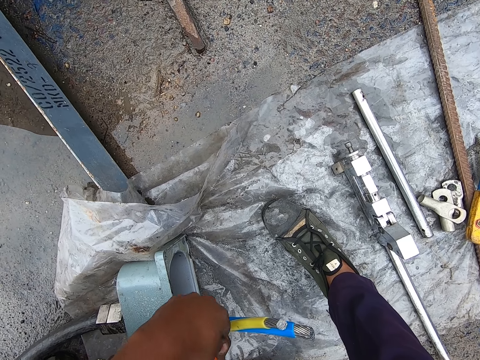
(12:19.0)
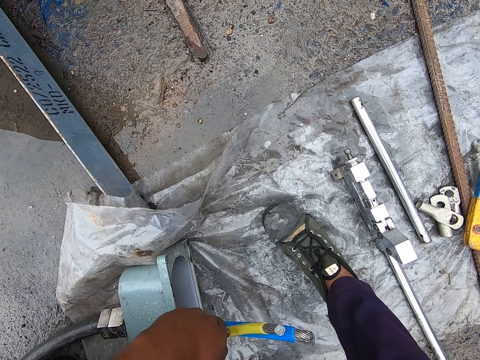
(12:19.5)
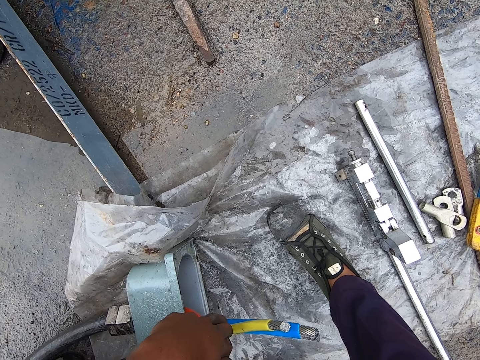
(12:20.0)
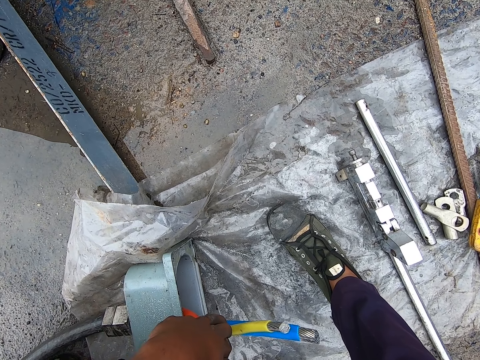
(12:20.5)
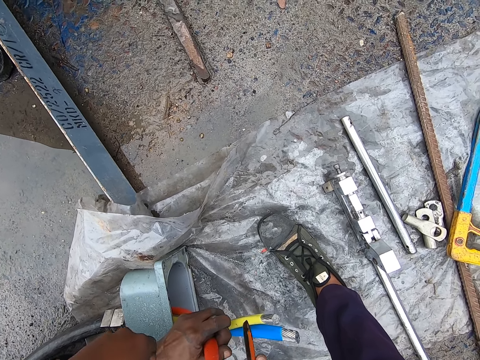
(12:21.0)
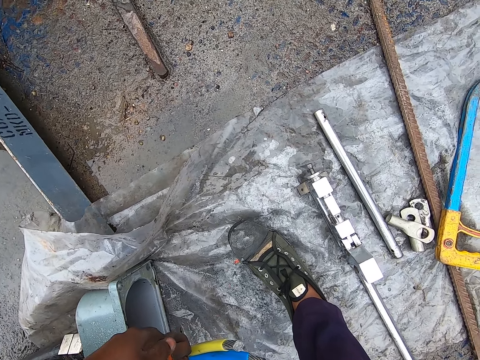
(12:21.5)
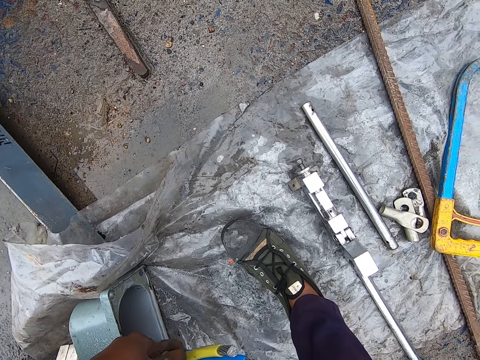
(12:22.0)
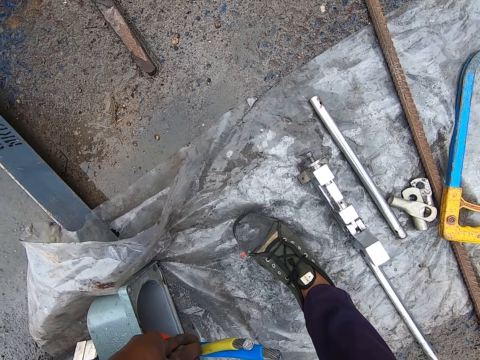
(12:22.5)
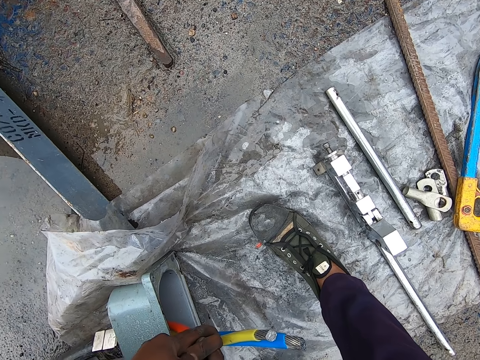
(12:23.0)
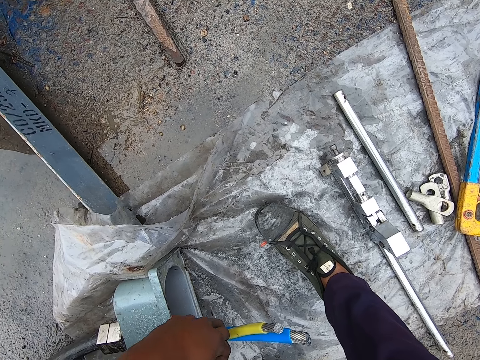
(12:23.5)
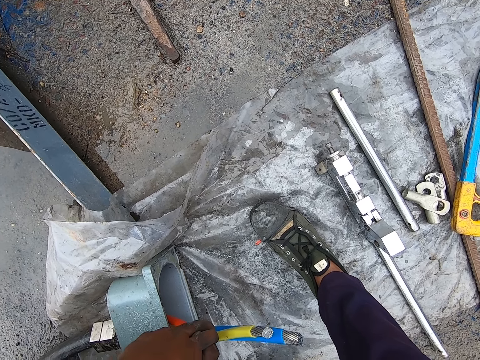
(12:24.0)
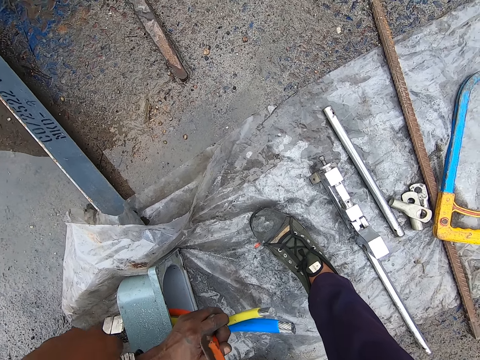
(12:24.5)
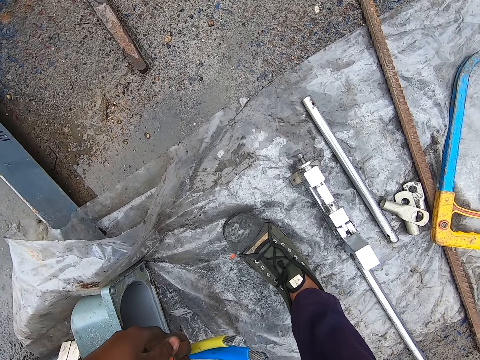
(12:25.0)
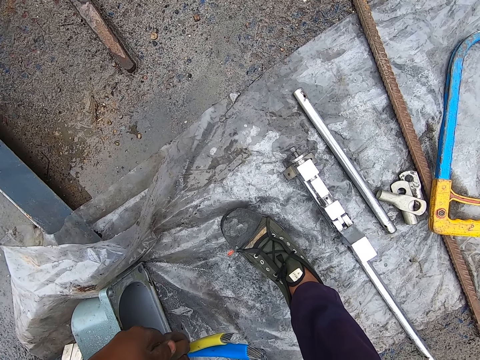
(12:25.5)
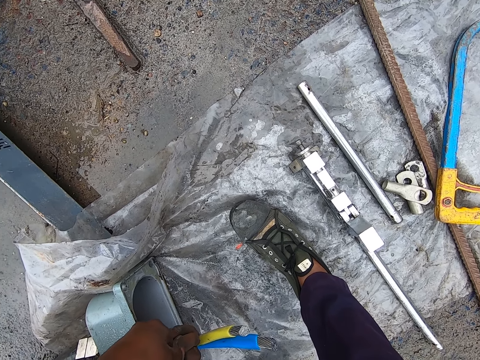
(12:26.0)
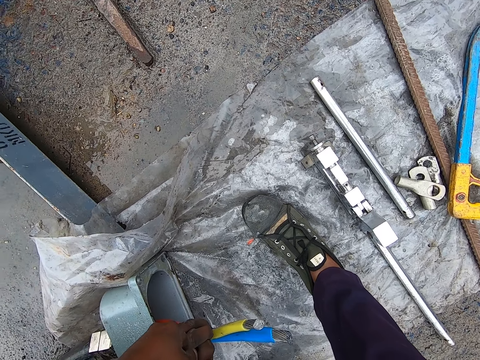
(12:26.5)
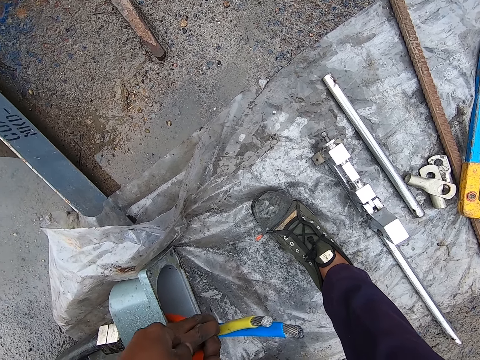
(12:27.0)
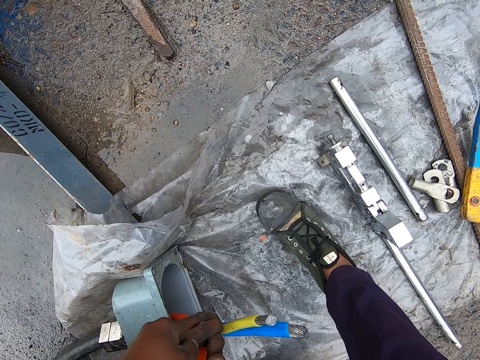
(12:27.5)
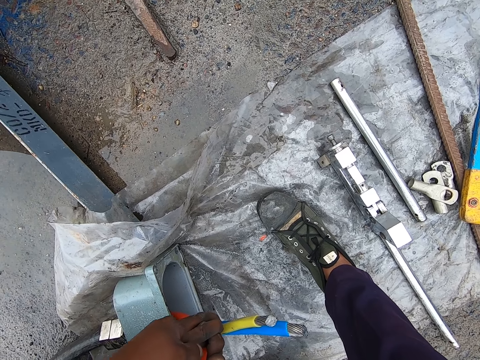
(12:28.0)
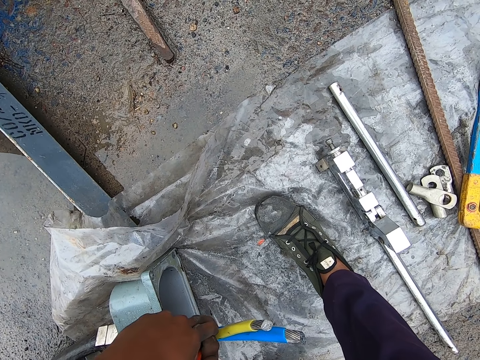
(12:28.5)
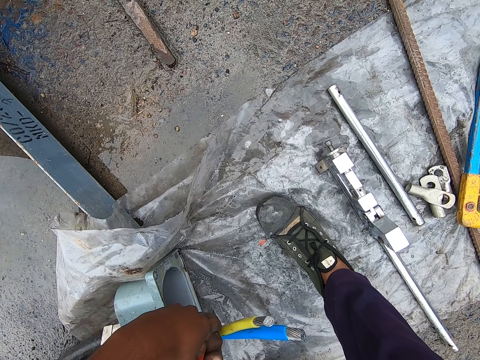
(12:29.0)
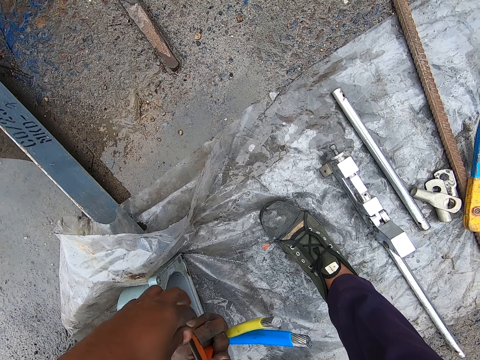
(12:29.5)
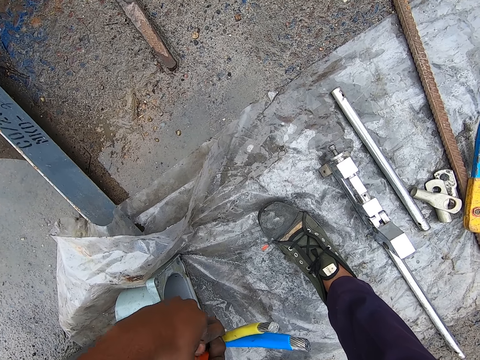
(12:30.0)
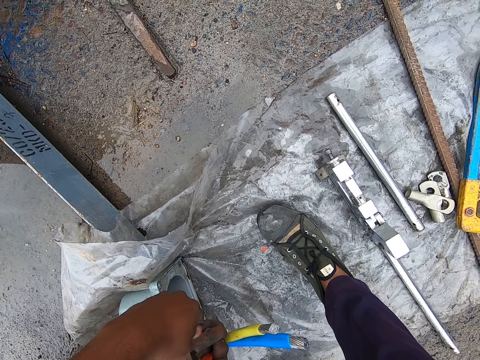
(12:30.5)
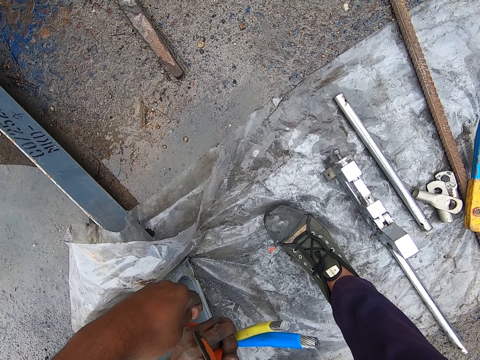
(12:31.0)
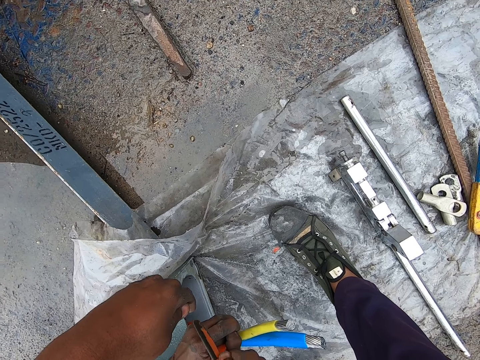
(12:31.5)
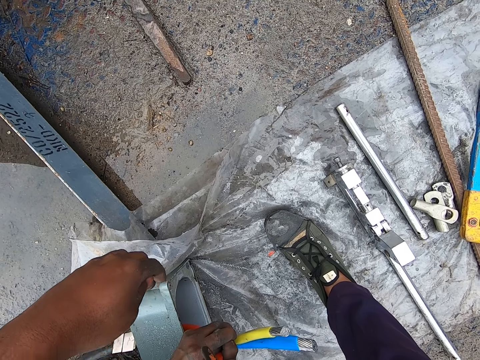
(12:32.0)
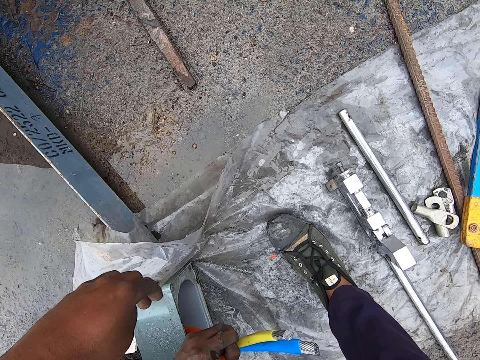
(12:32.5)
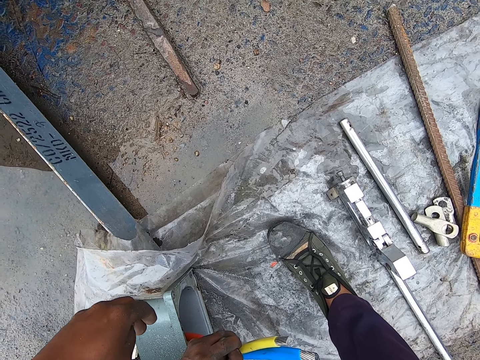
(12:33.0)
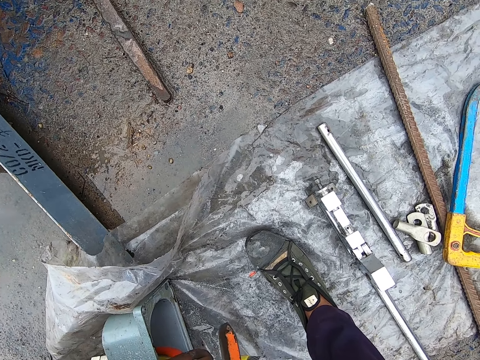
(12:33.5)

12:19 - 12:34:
The camera wearer cuts off the rubber in the cable.

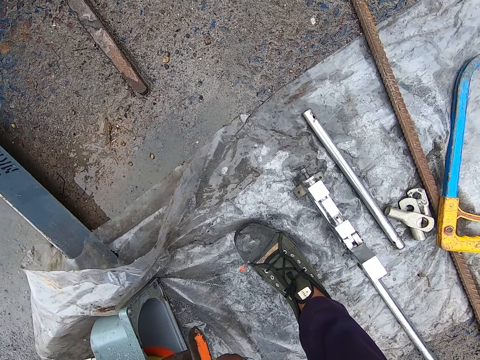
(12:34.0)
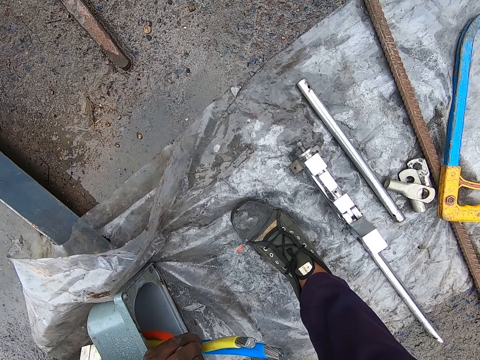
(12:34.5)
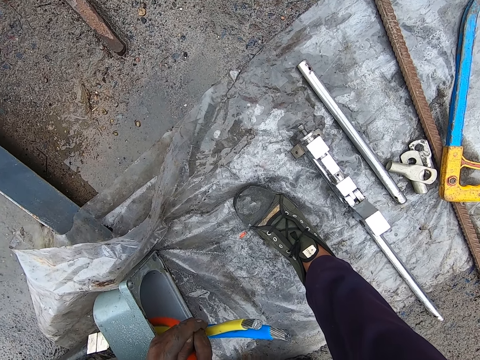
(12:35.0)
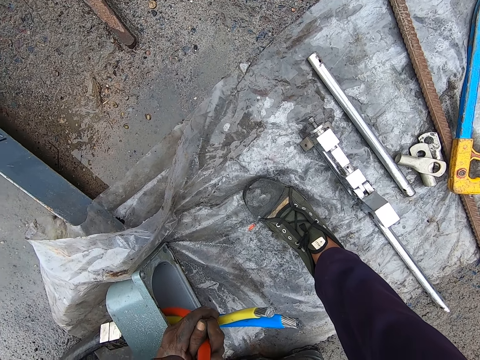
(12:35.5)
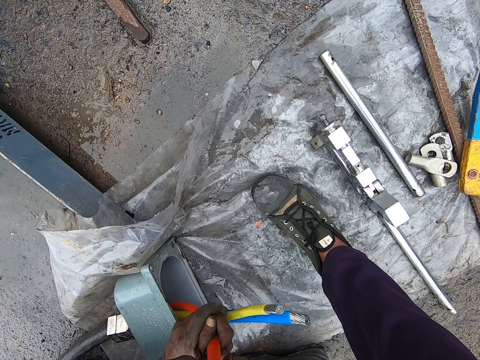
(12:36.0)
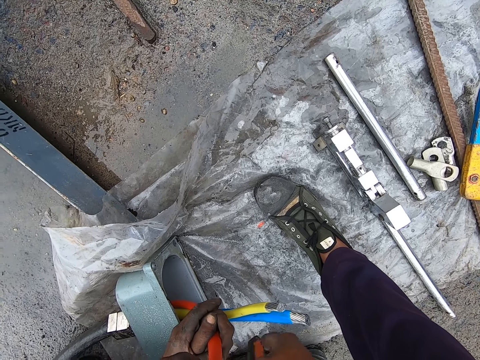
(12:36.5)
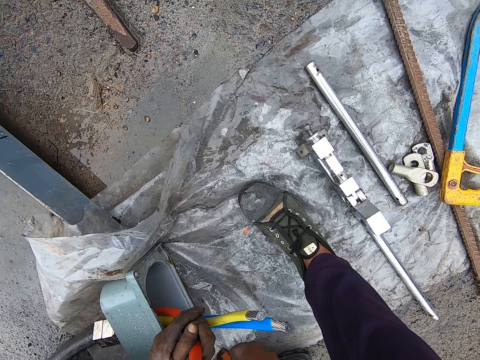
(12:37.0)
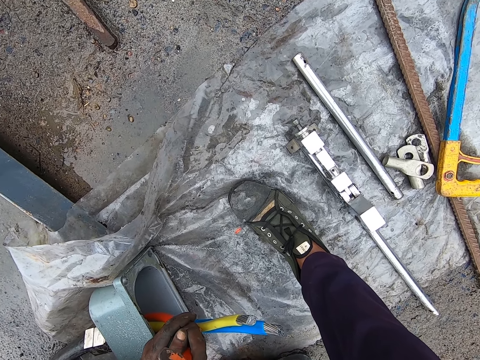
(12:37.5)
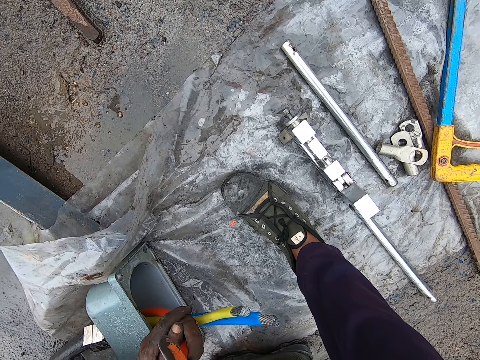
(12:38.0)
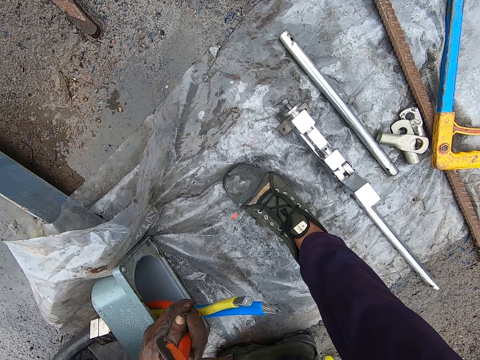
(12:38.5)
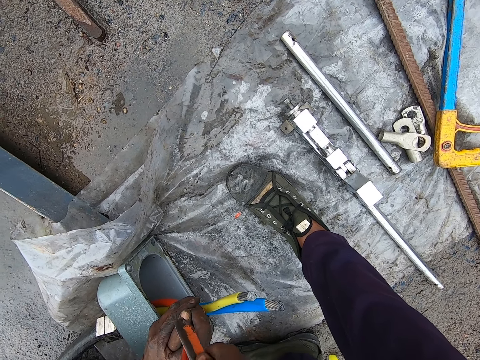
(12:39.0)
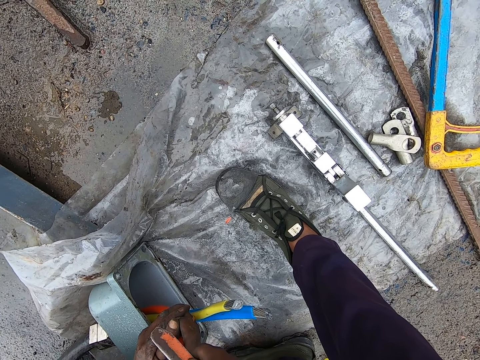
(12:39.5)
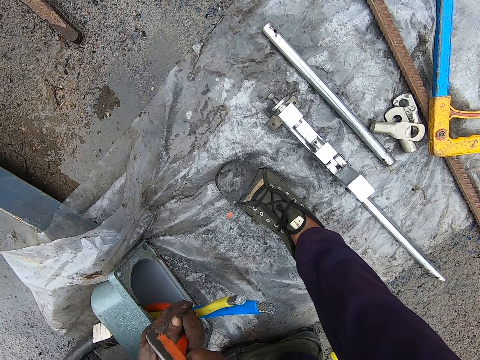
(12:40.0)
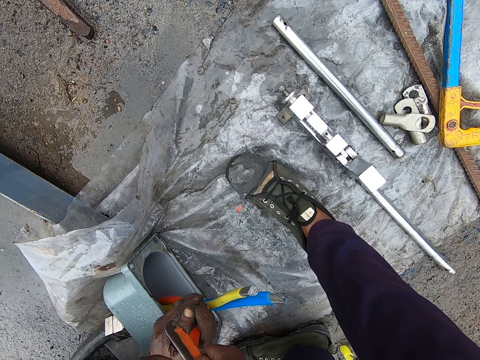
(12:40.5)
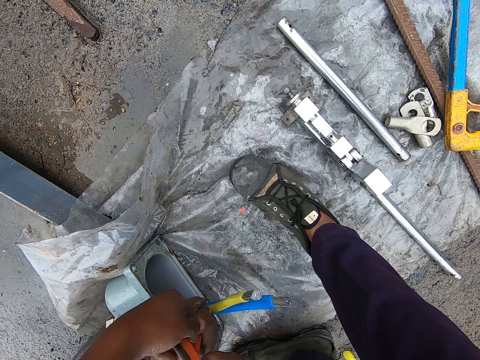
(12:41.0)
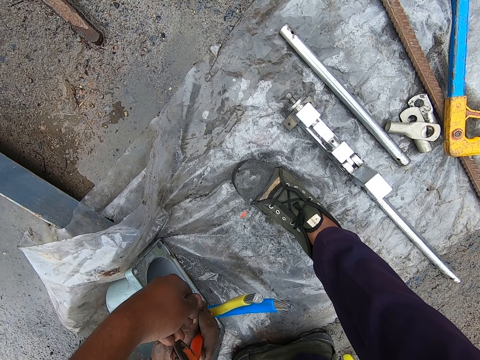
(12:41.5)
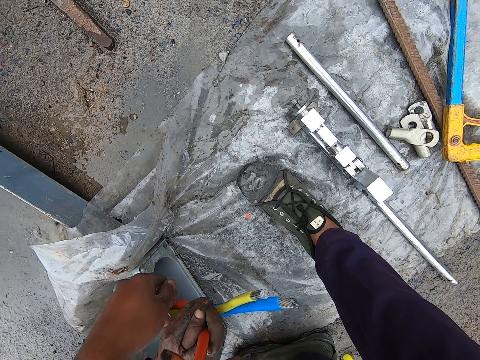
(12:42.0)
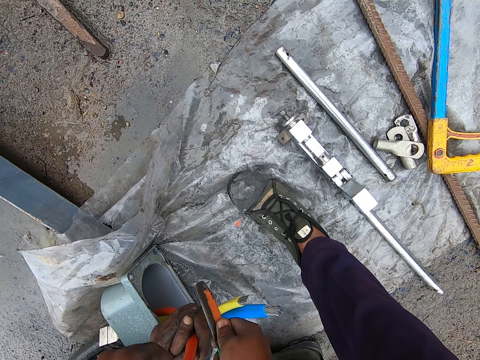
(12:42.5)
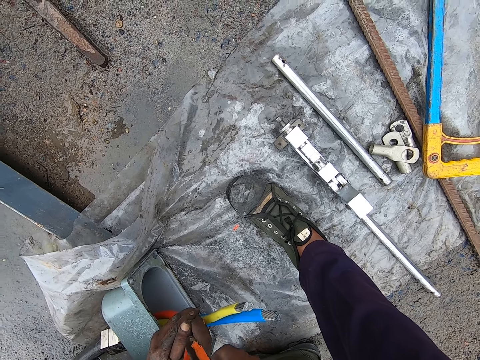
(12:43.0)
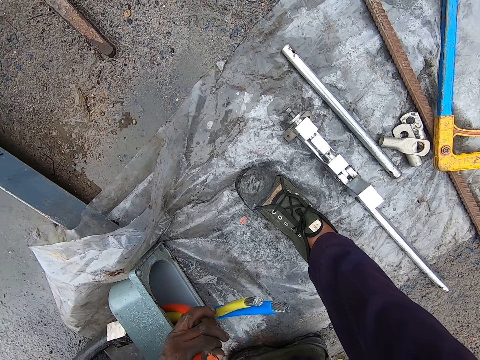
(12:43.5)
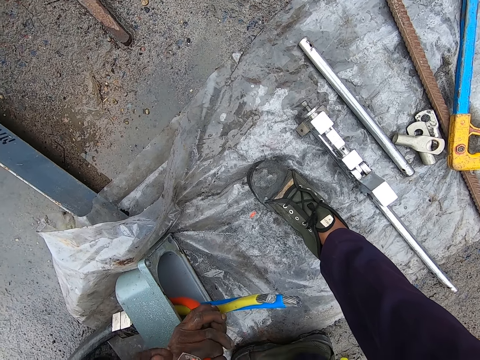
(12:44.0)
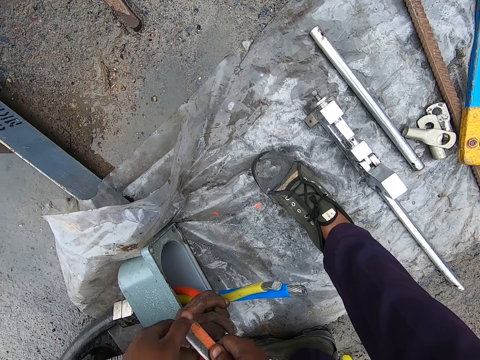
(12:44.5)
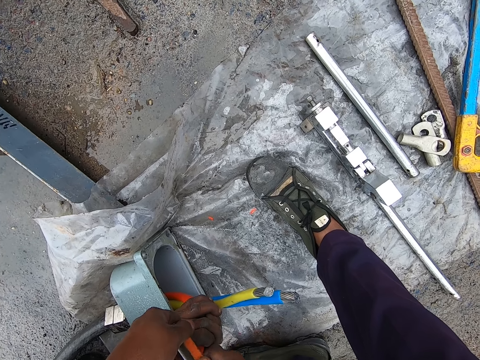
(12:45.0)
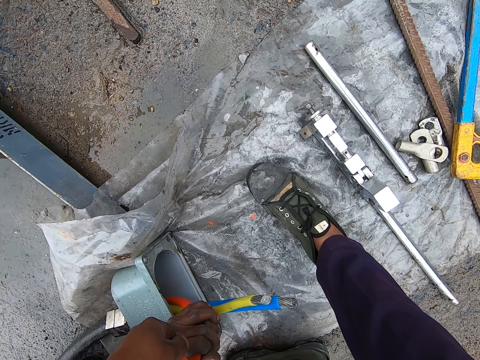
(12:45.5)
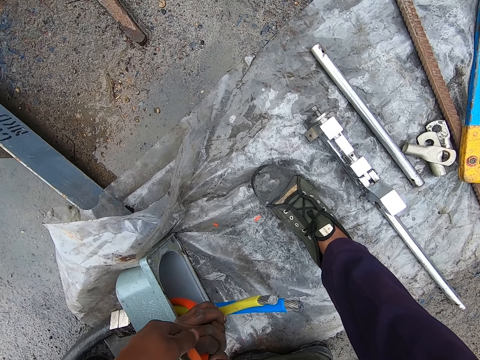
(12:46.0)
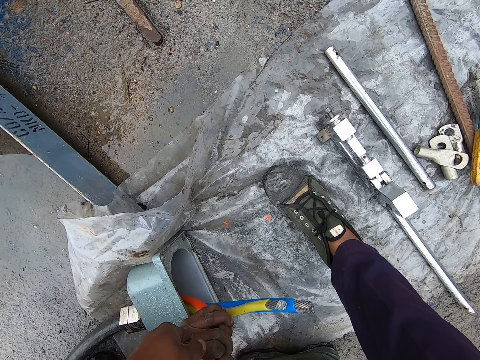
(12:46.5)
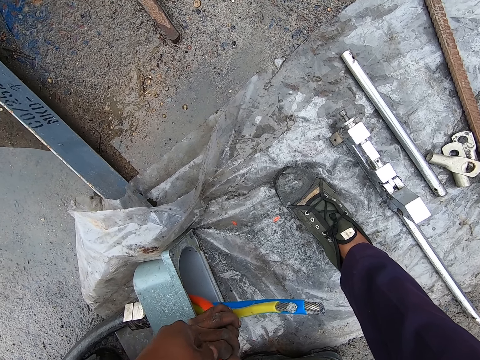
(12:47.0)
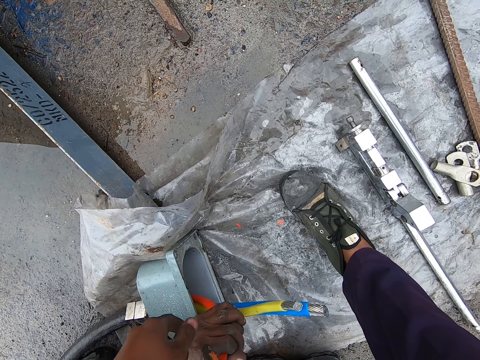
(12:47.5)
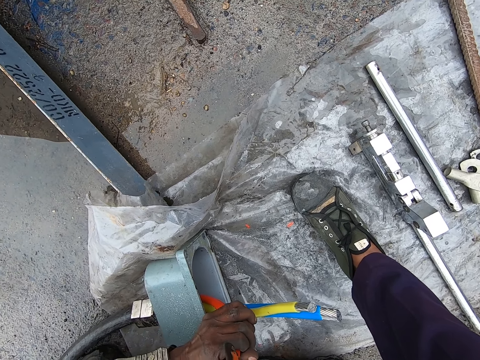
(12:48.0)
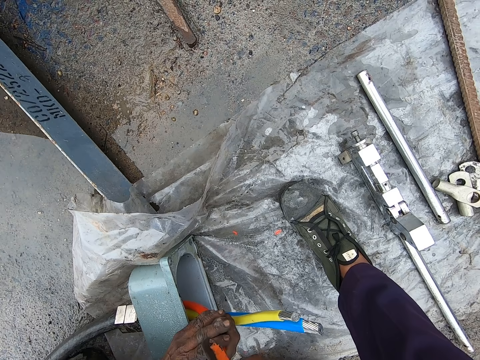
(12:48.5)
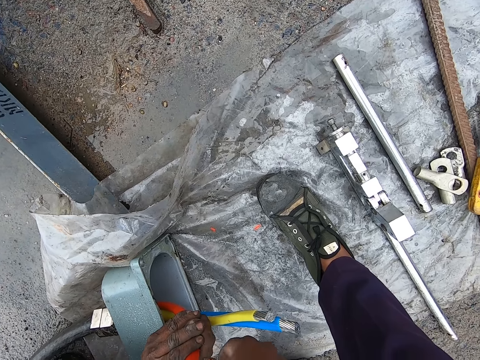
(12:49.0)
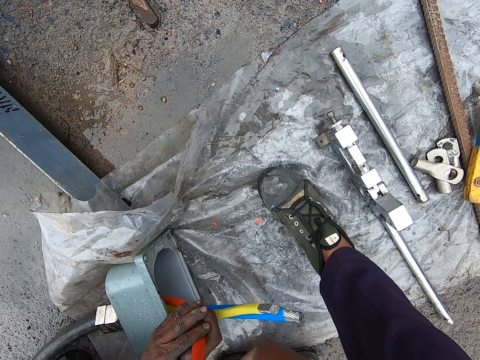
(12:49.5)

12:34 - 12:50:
A man holds the wire cable with both hands. The camera wearer cuts the wire cable with a wire cutter knife.
